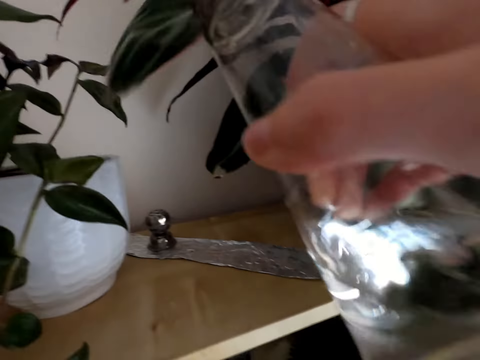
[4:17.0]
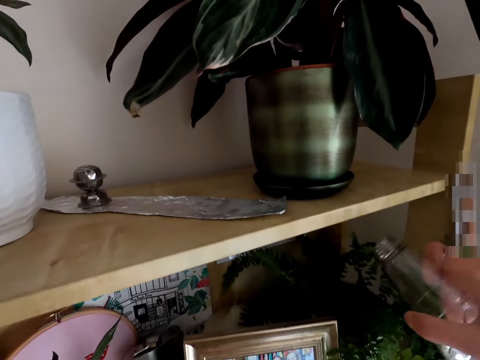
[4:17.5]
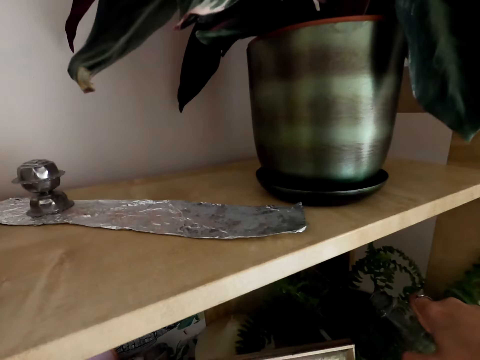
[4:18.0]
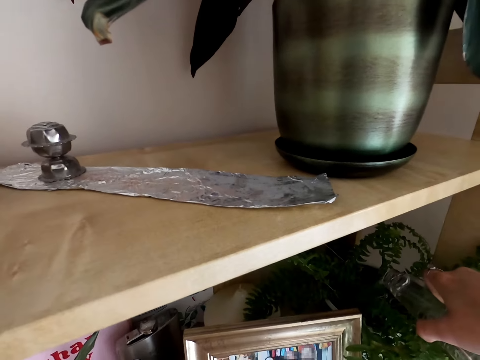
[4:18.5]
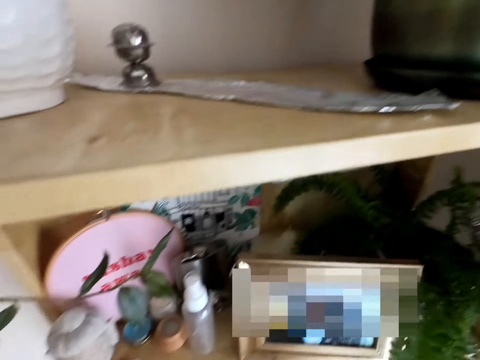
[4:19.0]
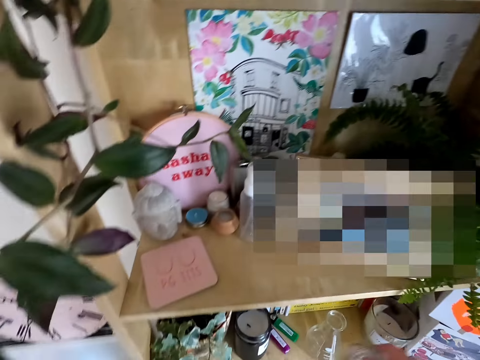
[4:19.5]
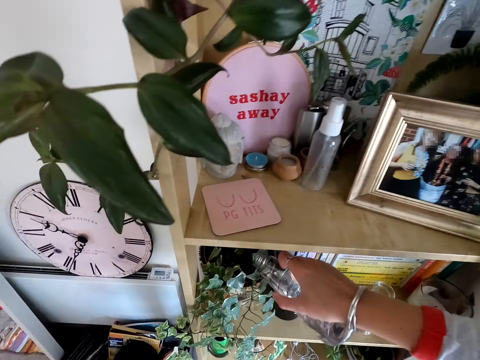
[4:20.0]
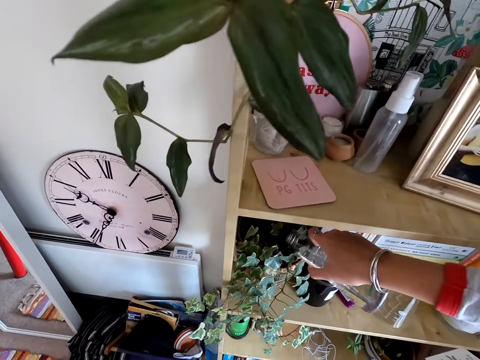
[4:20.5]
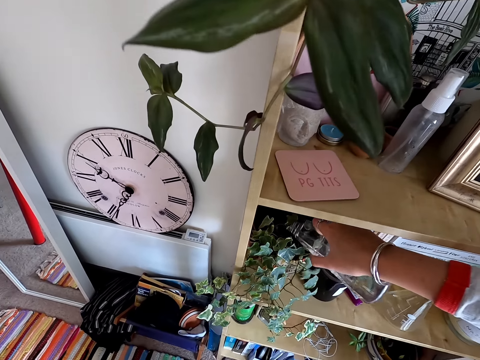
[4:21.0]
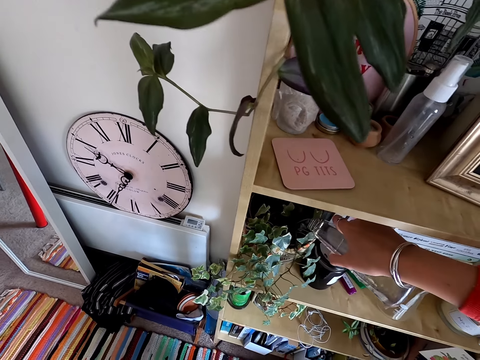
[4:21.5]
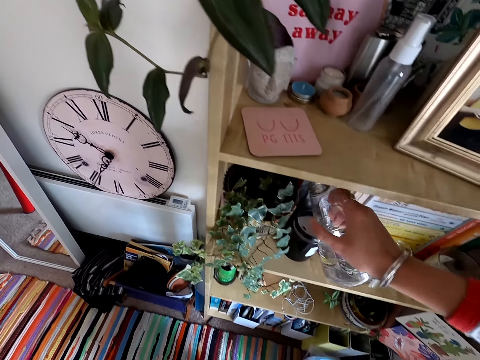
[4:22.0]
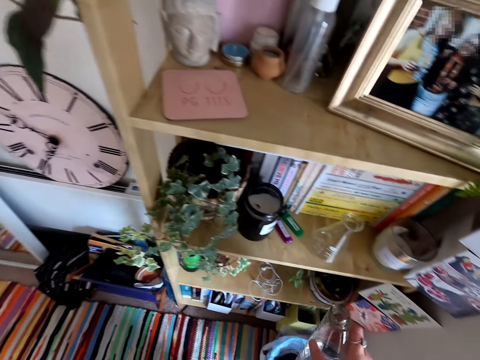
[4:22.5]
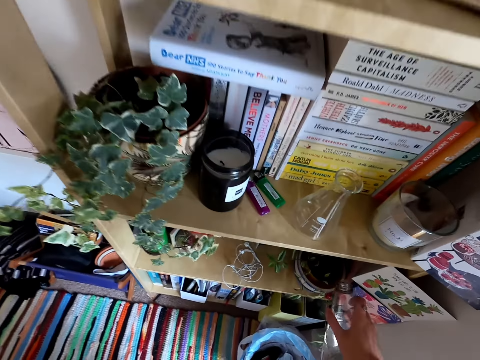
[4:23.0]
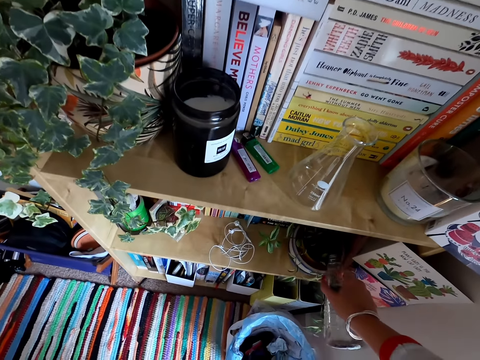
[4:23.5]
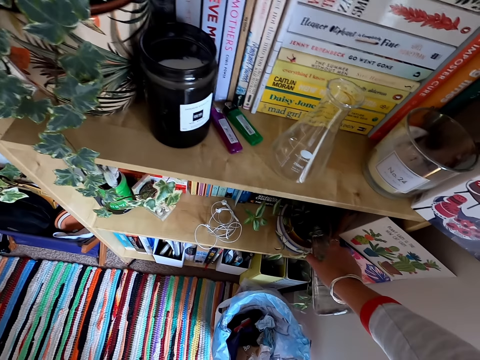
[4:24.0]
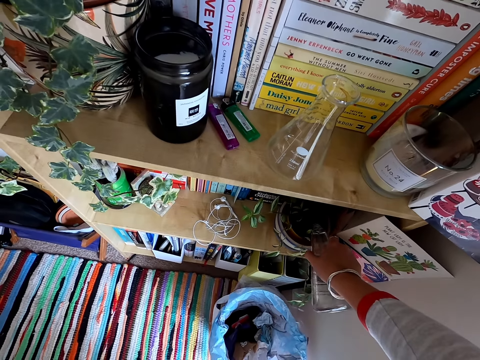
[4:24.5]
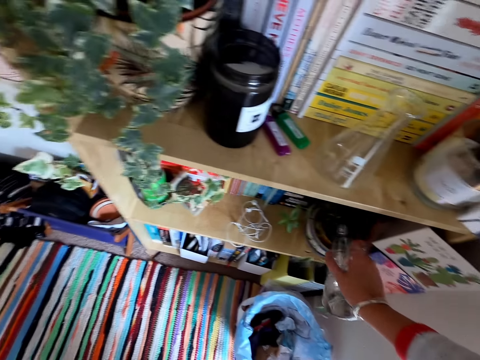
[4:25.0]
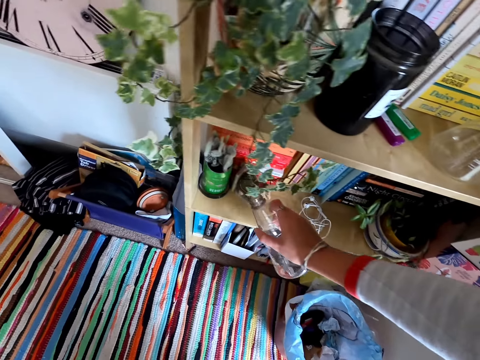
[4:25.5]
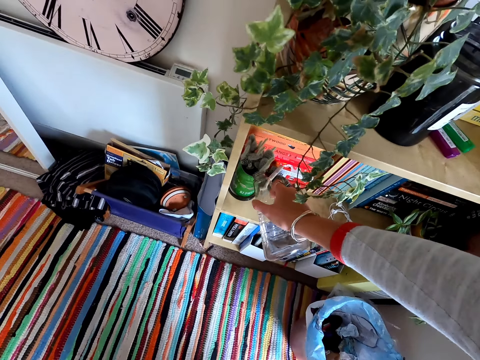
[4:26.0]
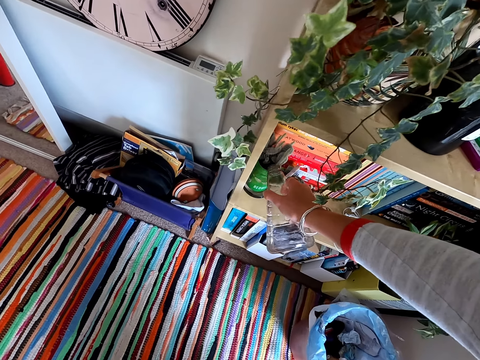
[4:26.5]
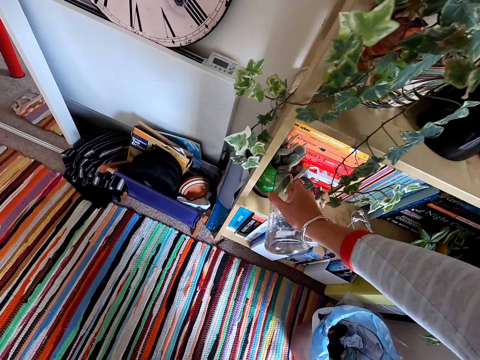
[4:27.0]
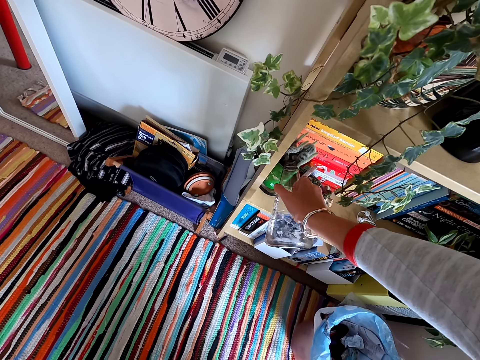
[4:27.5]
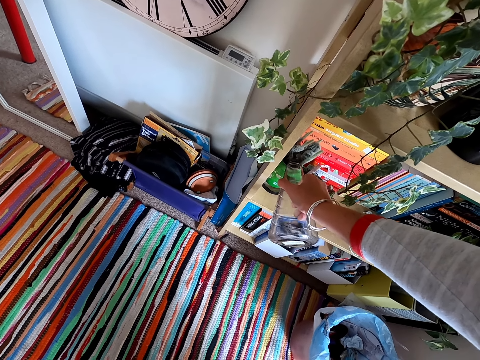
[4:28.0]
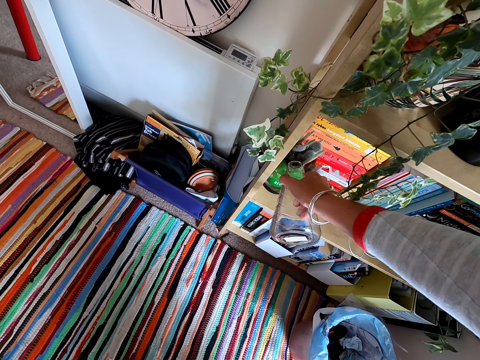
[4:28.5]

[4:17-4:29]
The camera wearer lifts the bottle. They water the flower. They move the bottle. They water the flower. They move the bottle. They water the flower.

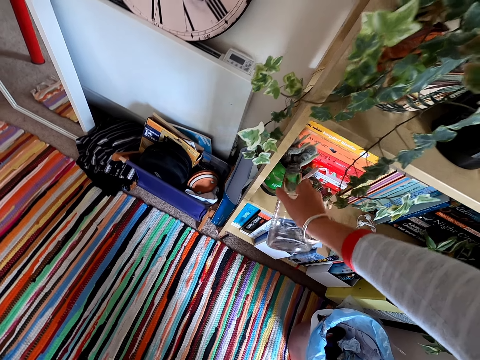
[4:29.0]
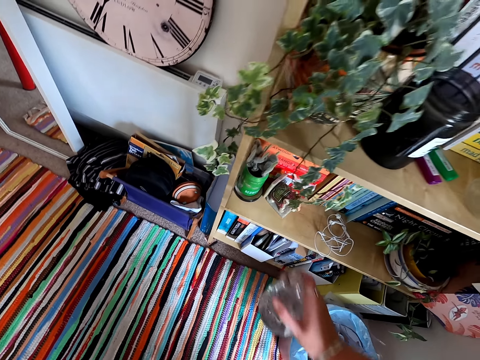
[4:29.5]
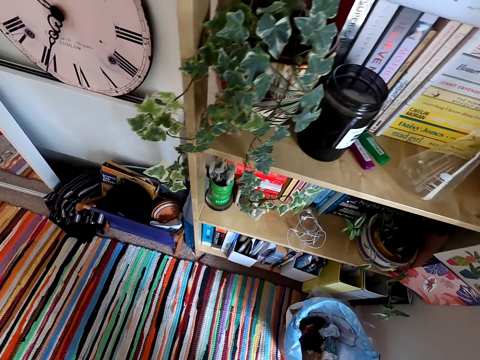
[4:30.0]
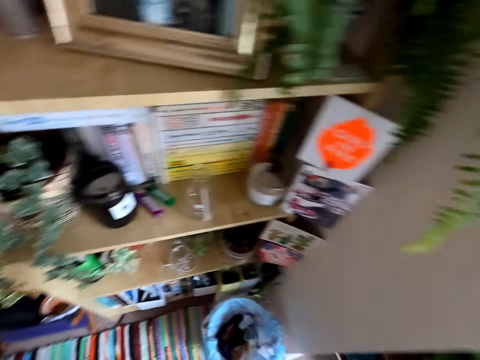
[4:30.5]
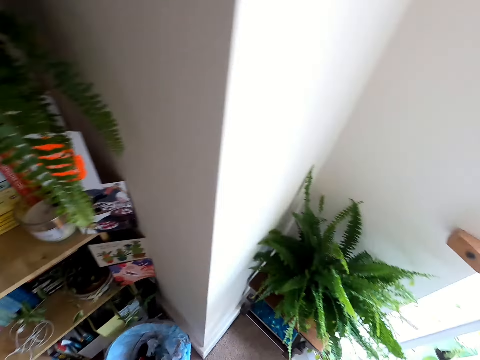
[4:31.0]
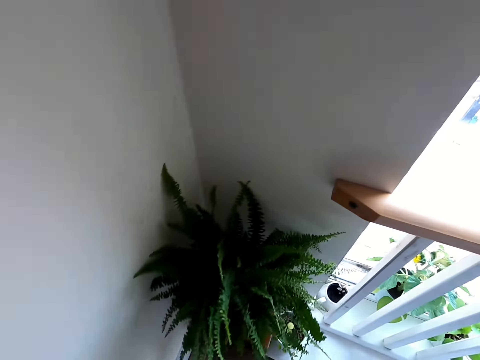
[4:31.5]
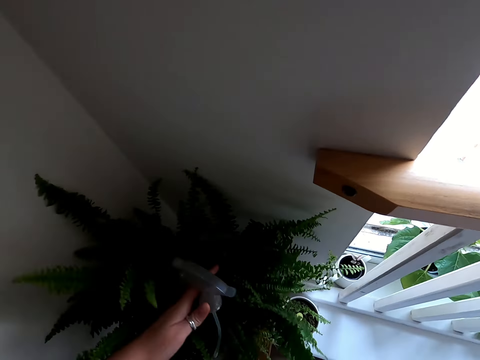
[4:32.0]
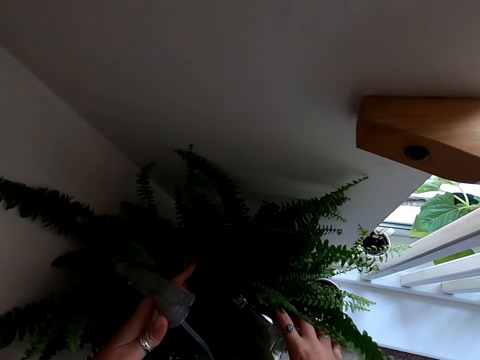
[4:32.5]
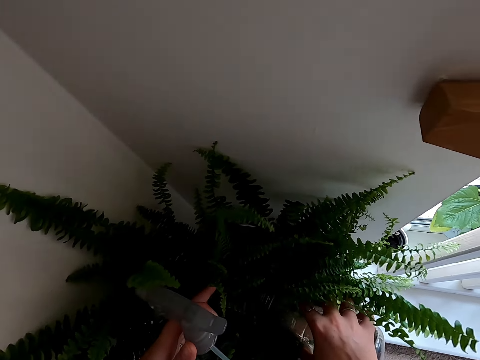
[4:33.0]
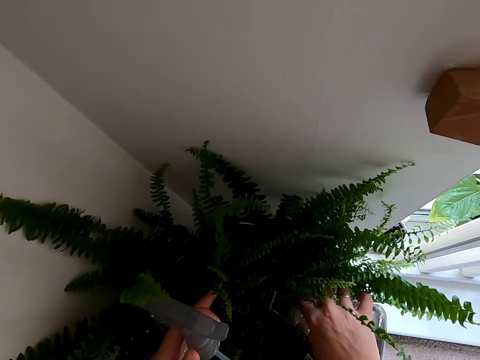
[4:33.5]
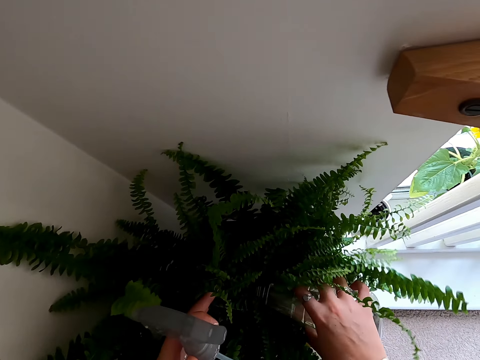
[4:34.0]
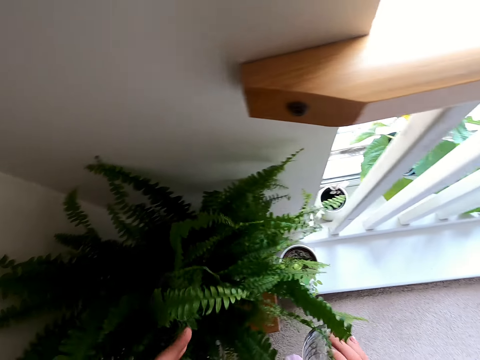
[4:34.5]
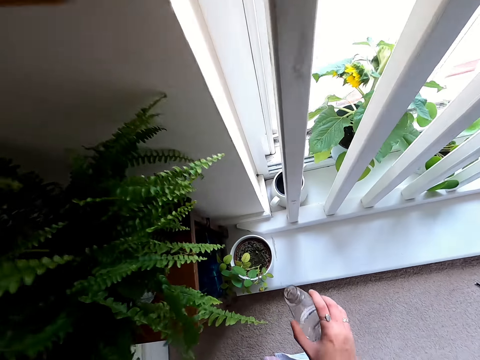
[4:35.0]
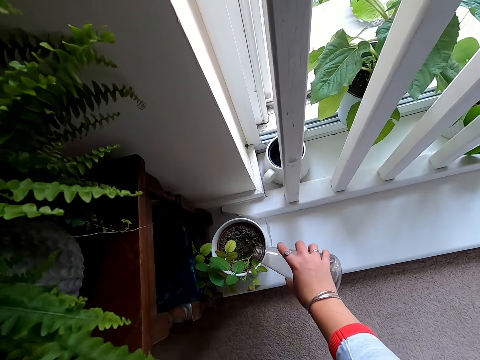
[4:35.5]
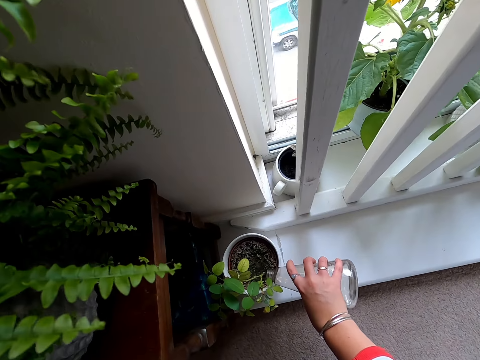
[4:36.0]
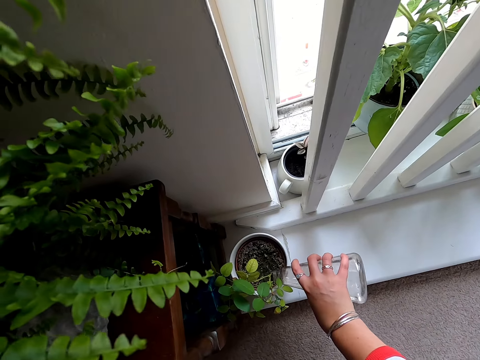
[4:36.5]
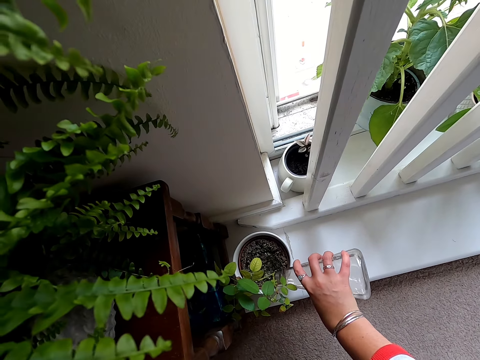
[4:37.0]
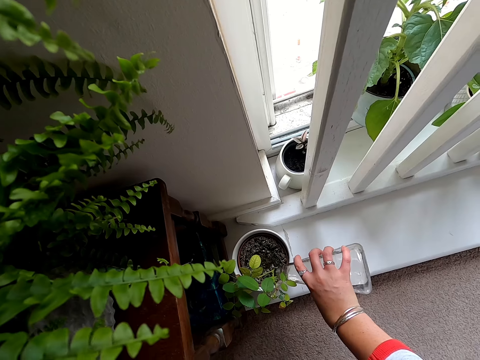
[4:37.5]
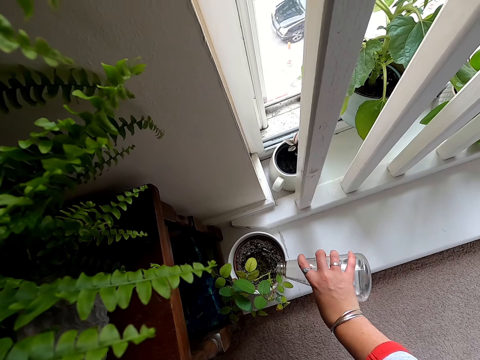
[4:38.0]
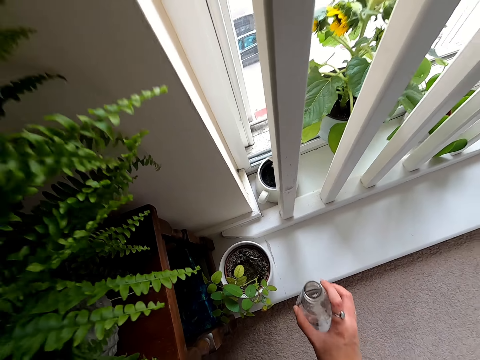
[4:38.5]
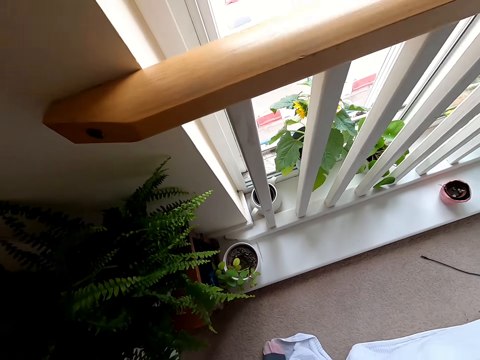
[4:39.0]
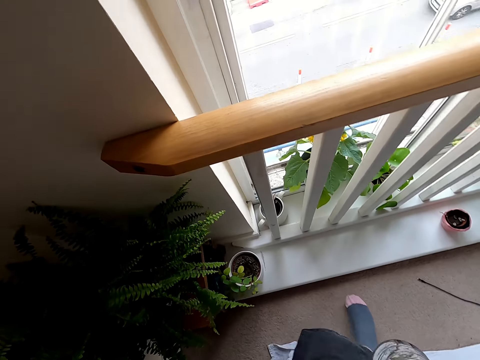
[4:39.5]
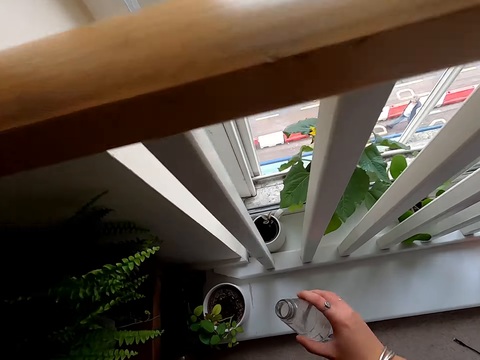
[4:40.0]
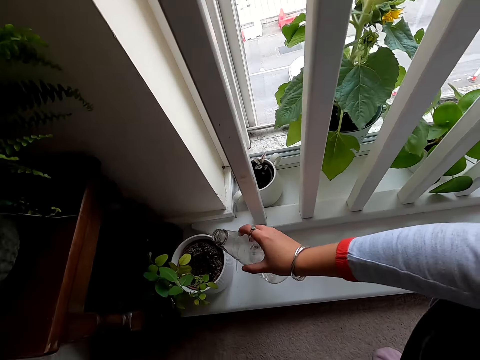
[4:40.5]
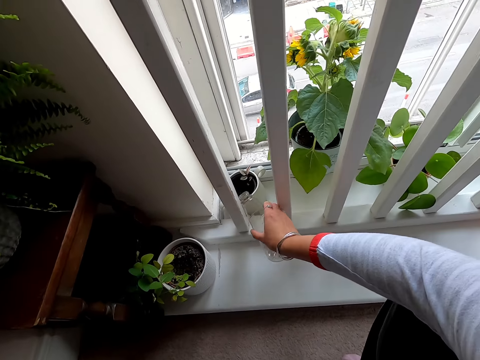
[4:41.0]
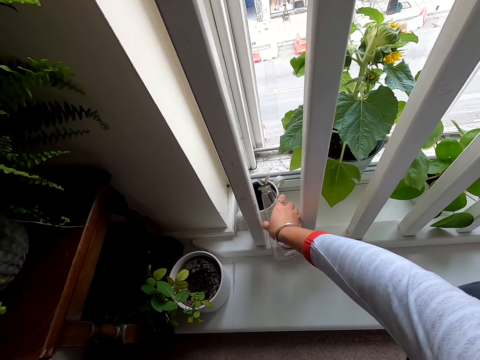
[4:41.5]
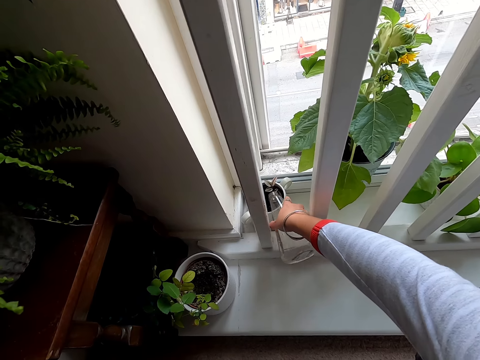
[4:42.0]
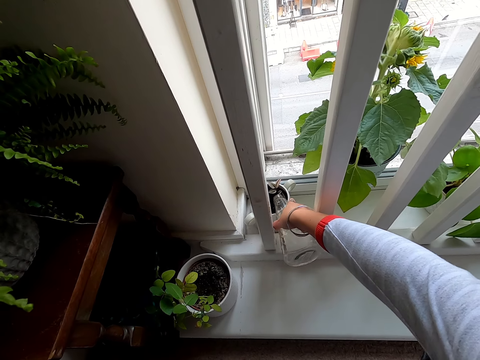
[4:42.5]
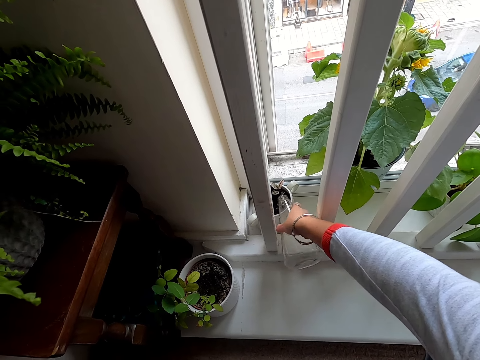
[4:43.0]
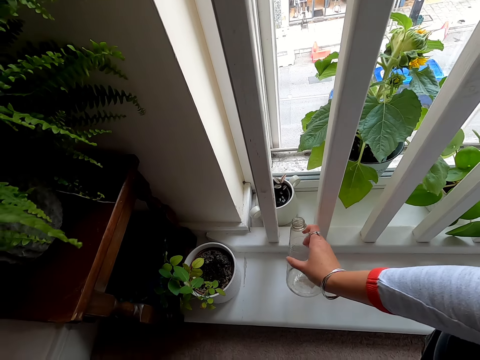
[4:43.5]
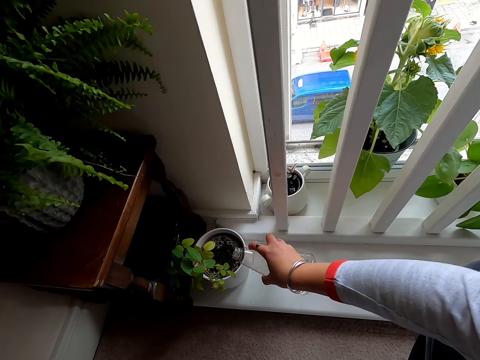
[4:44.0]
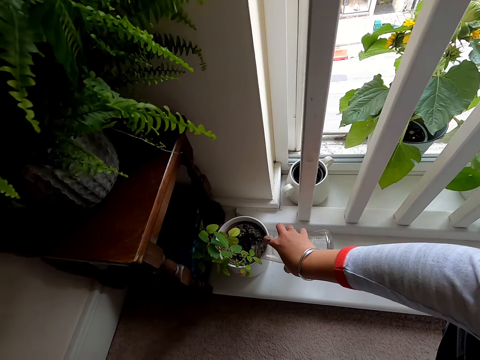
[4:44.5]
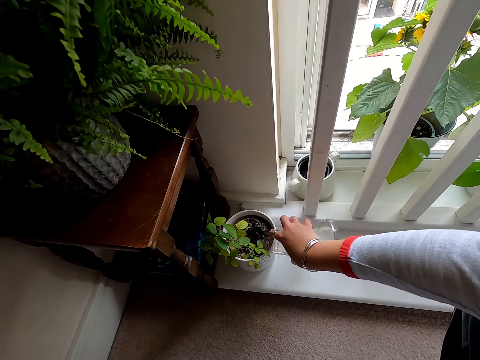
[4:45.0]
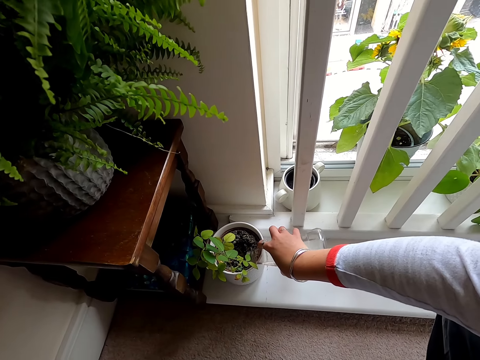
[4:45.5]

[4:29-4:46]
The camera wearer lifts the bottle. They walk around. They push the flower. They lift the bottle. They water the flower. They pull the bottle. They water the flower. They pull the bottle. They lift the bottle. They water the flower. They lift the bottle. They water the plant.
